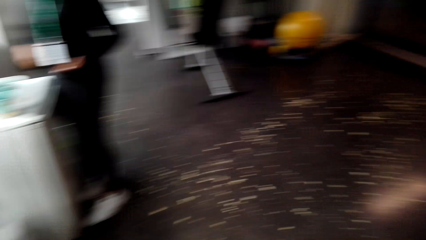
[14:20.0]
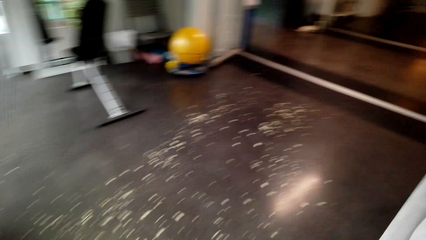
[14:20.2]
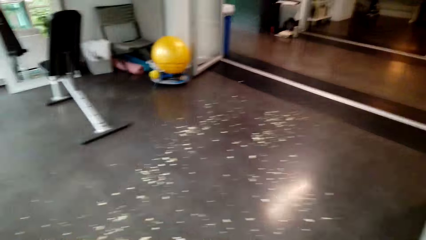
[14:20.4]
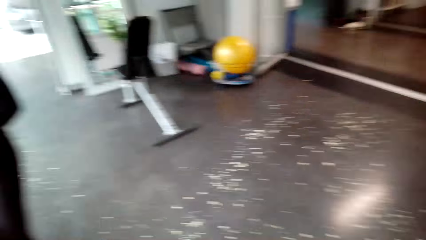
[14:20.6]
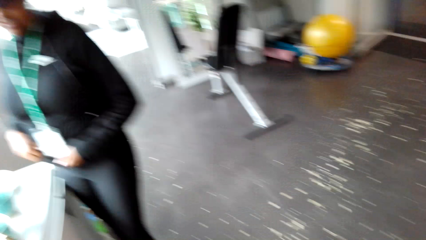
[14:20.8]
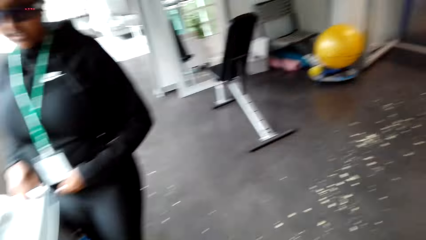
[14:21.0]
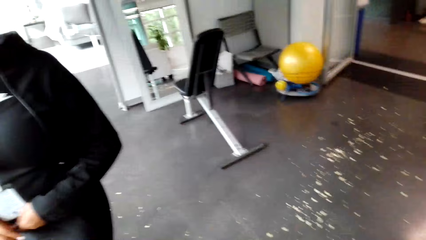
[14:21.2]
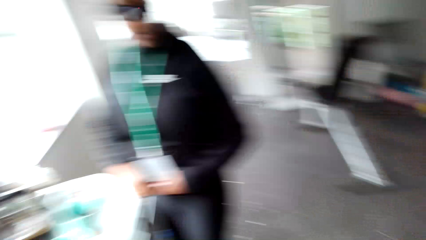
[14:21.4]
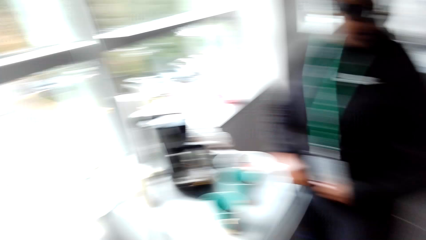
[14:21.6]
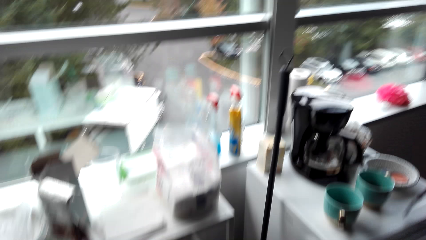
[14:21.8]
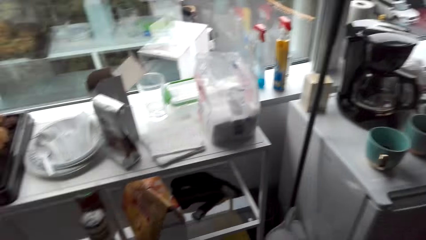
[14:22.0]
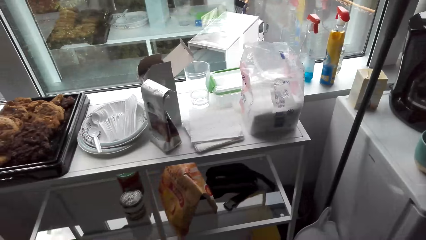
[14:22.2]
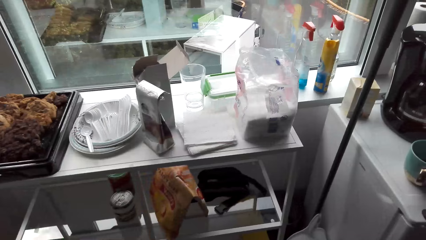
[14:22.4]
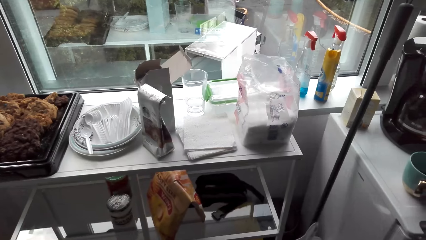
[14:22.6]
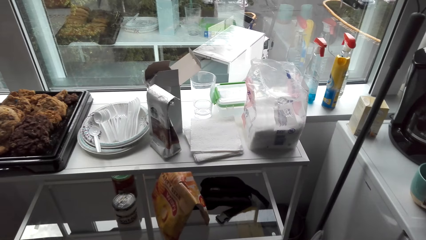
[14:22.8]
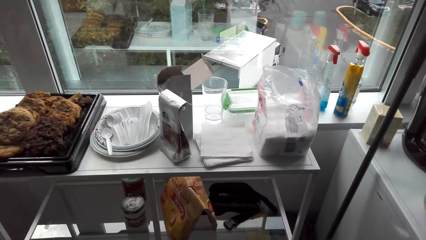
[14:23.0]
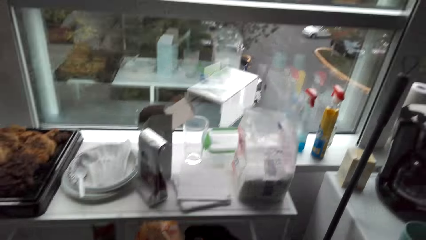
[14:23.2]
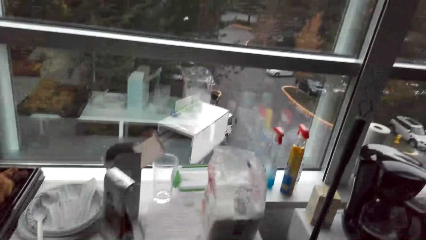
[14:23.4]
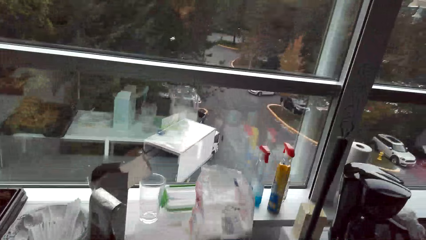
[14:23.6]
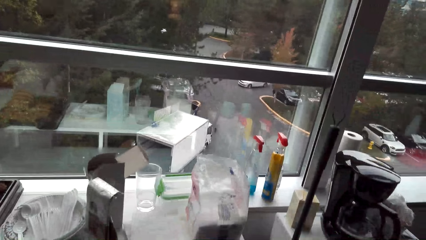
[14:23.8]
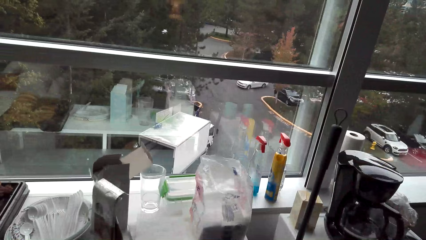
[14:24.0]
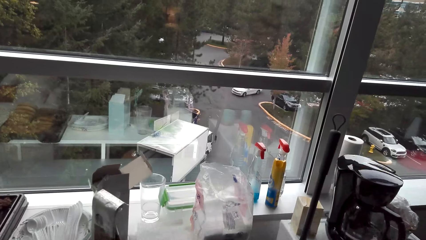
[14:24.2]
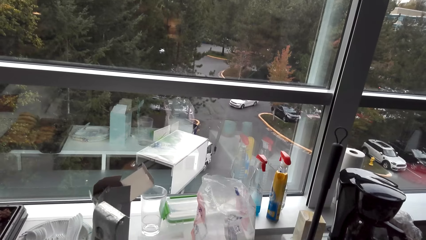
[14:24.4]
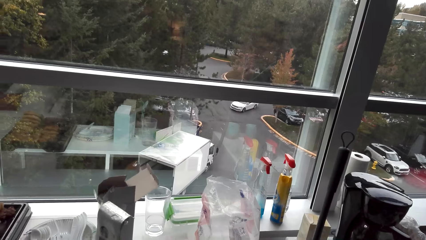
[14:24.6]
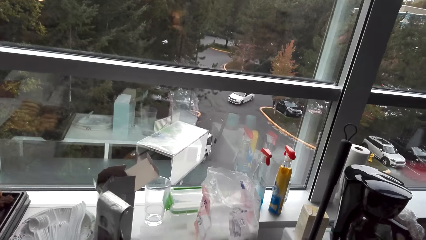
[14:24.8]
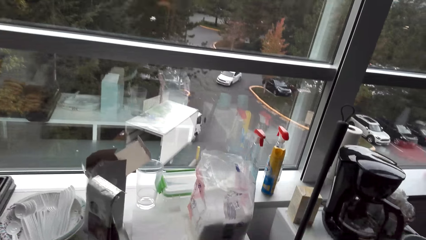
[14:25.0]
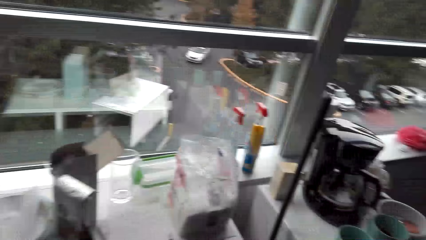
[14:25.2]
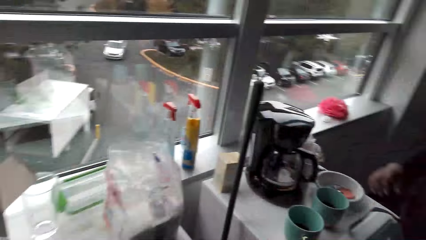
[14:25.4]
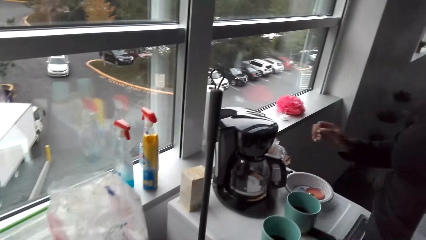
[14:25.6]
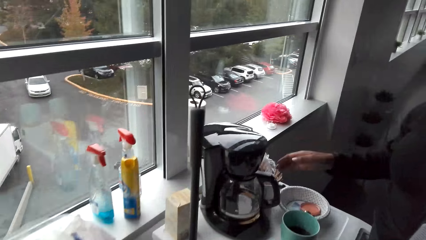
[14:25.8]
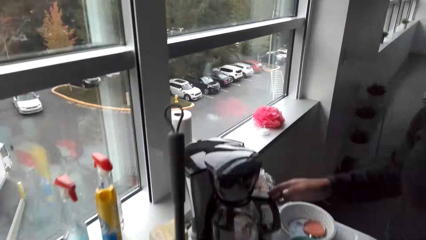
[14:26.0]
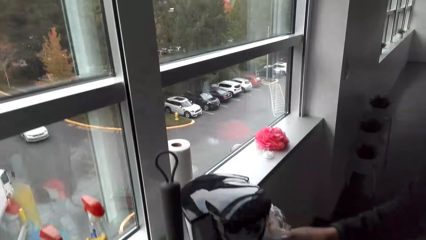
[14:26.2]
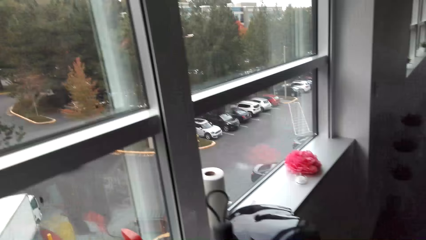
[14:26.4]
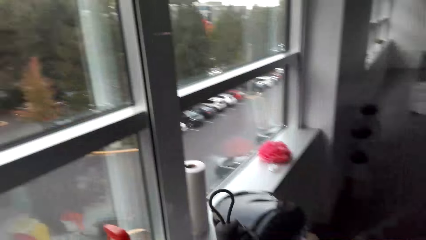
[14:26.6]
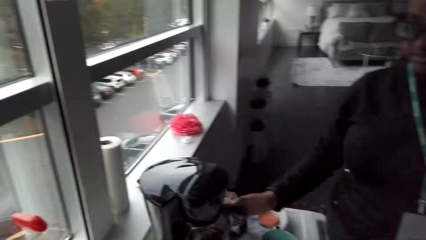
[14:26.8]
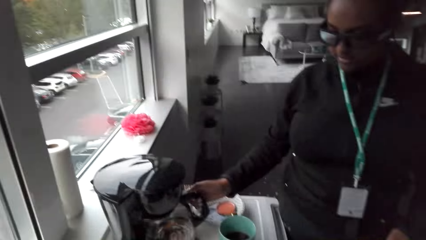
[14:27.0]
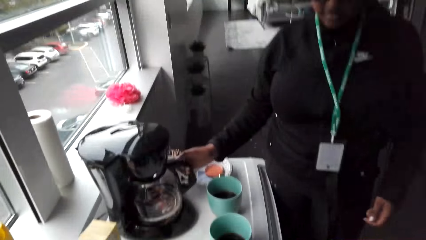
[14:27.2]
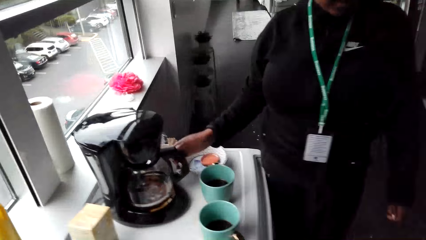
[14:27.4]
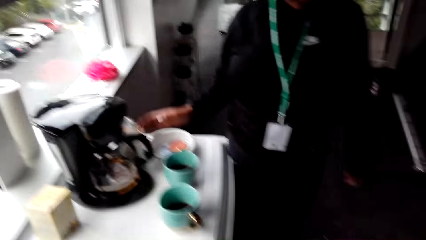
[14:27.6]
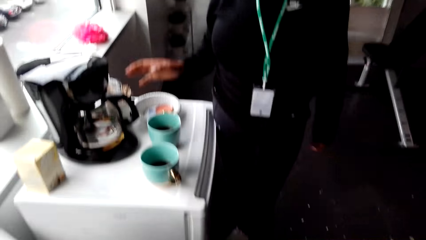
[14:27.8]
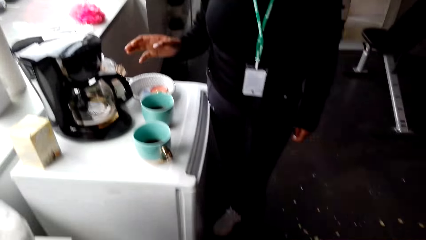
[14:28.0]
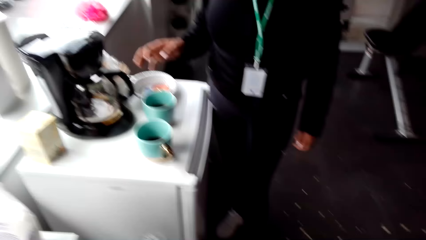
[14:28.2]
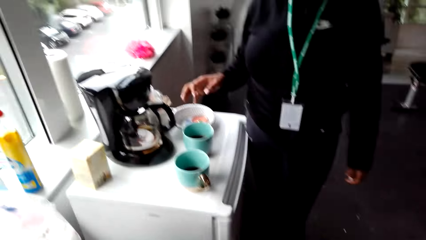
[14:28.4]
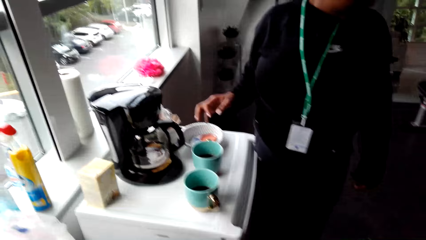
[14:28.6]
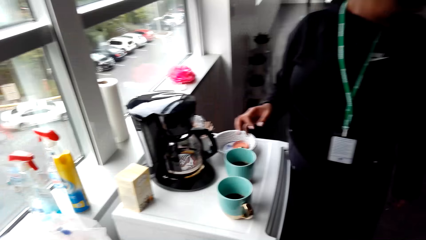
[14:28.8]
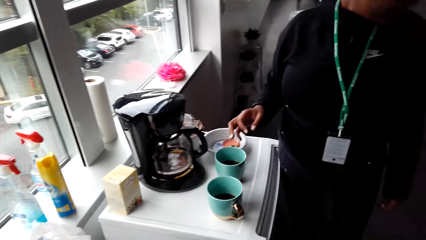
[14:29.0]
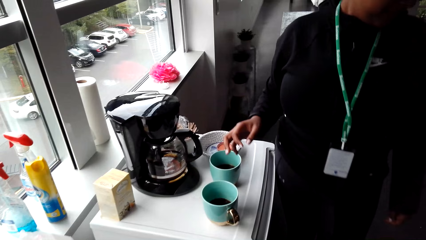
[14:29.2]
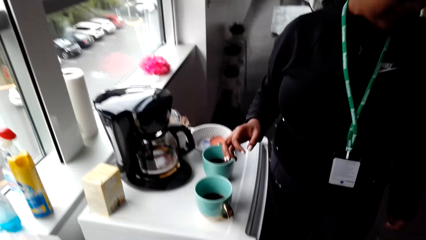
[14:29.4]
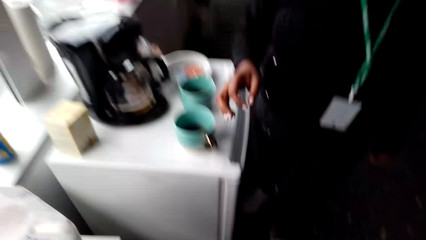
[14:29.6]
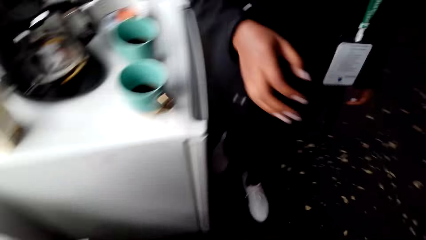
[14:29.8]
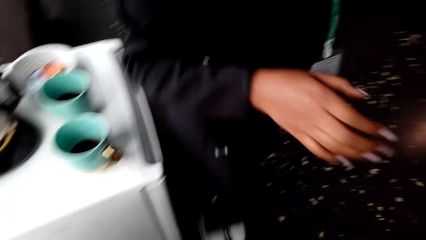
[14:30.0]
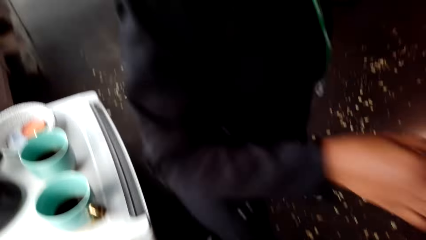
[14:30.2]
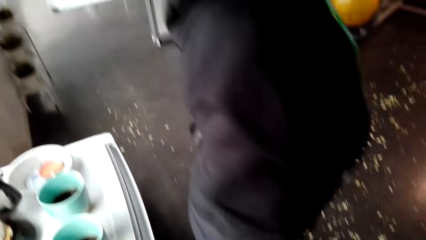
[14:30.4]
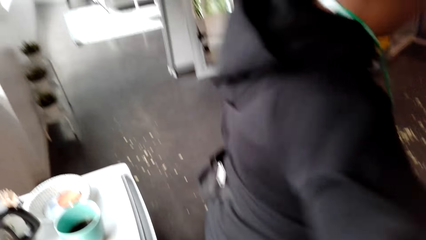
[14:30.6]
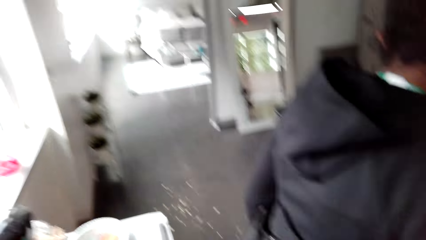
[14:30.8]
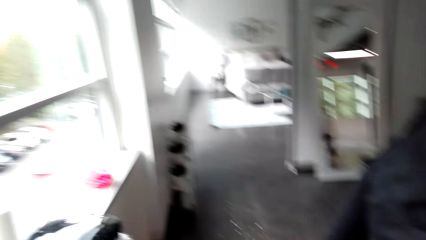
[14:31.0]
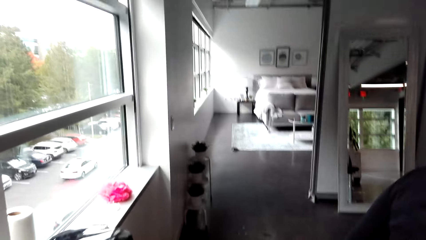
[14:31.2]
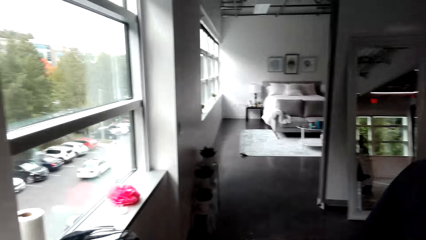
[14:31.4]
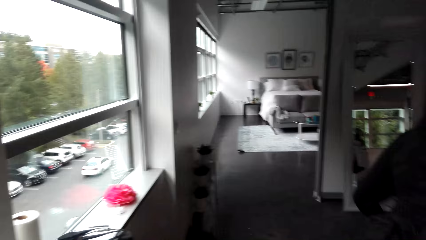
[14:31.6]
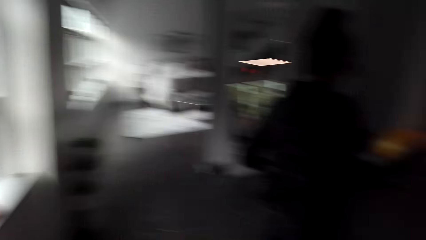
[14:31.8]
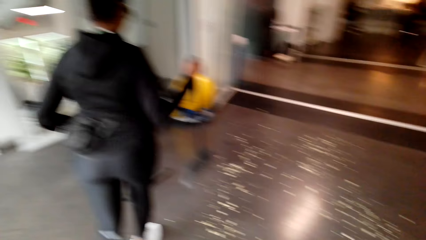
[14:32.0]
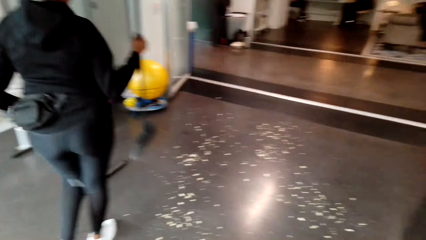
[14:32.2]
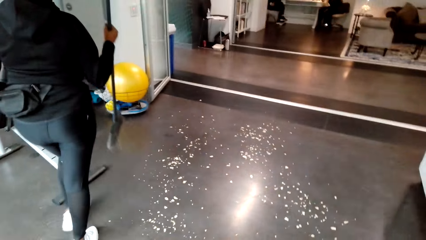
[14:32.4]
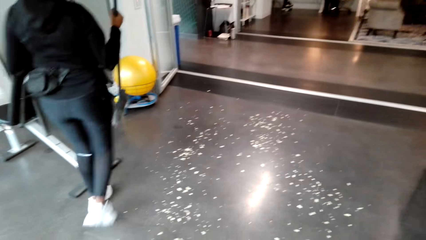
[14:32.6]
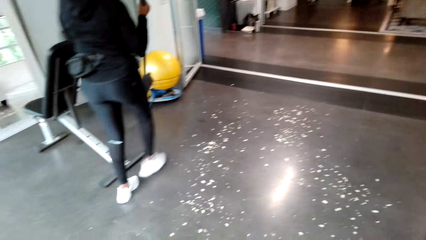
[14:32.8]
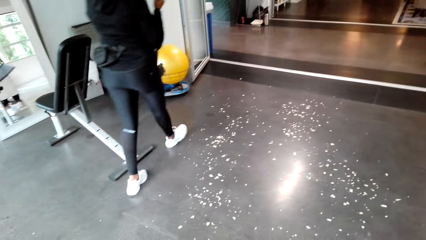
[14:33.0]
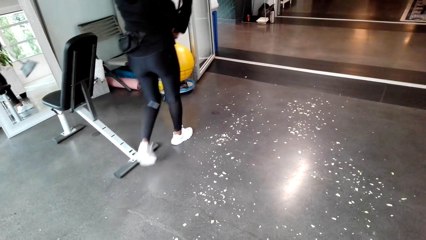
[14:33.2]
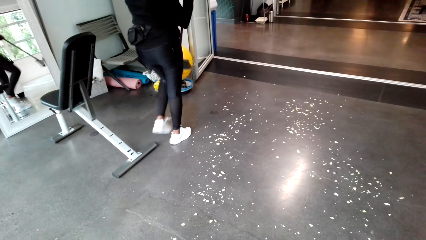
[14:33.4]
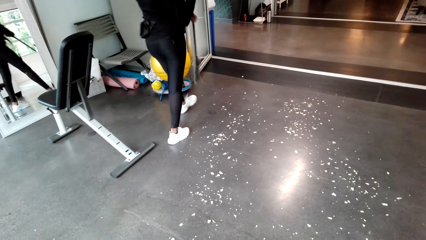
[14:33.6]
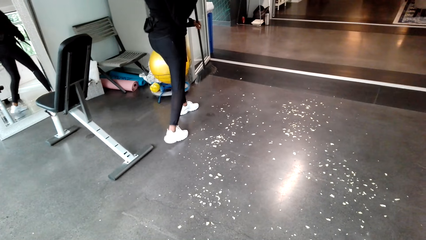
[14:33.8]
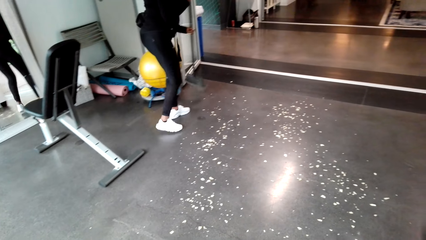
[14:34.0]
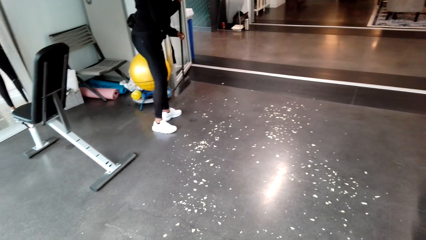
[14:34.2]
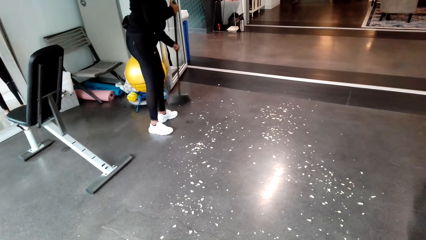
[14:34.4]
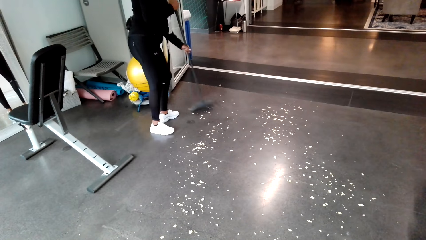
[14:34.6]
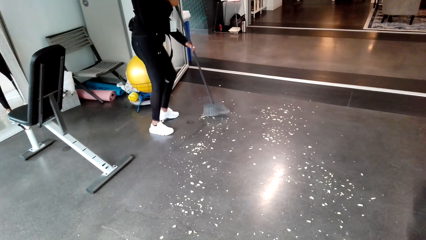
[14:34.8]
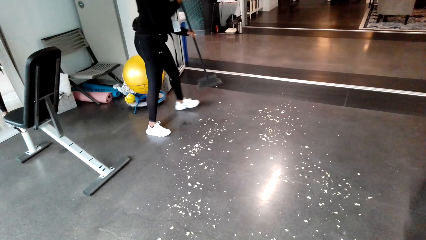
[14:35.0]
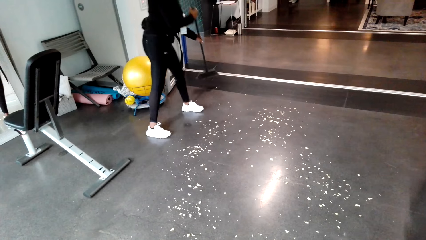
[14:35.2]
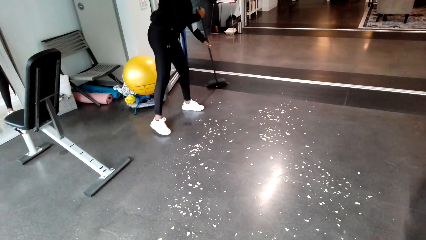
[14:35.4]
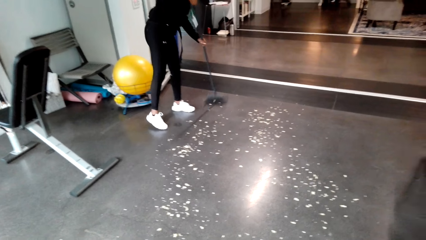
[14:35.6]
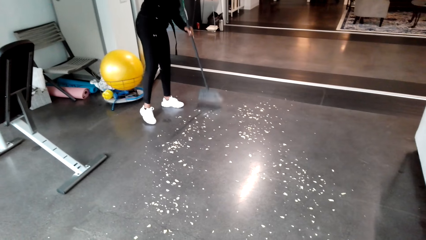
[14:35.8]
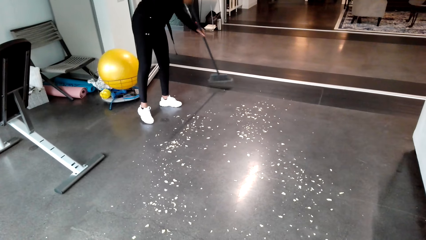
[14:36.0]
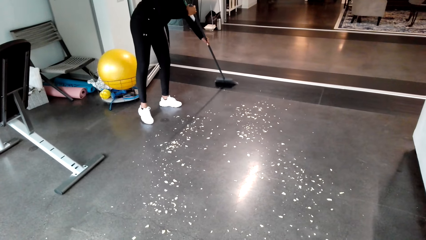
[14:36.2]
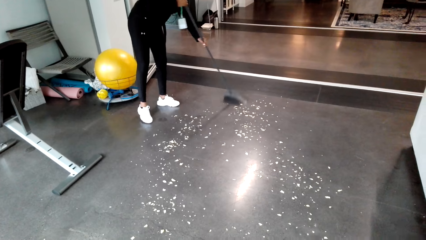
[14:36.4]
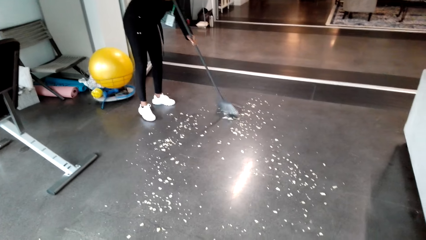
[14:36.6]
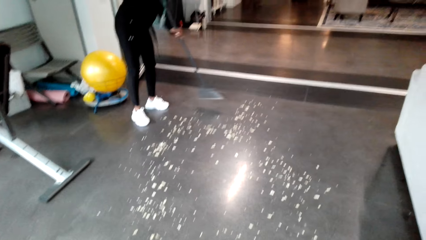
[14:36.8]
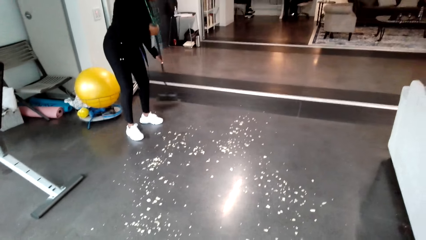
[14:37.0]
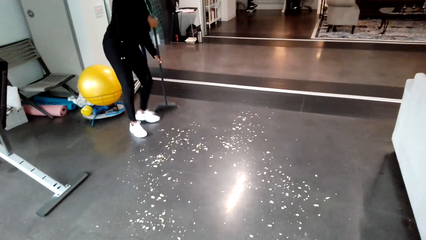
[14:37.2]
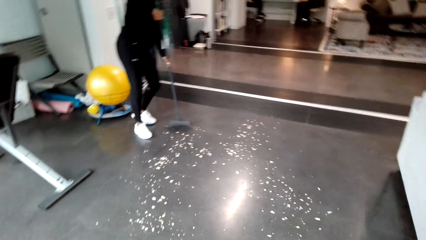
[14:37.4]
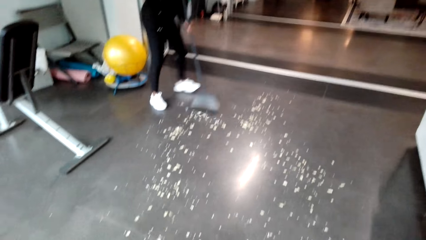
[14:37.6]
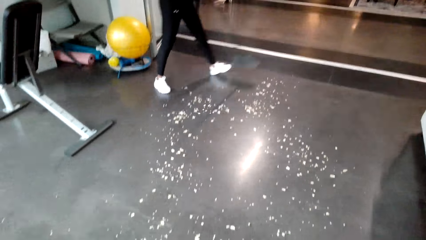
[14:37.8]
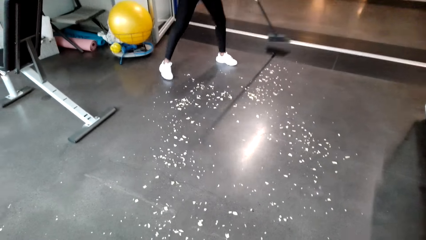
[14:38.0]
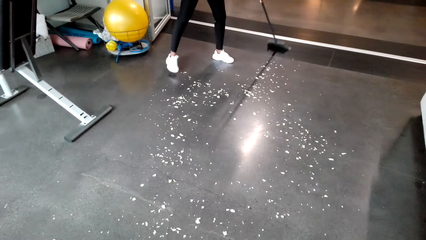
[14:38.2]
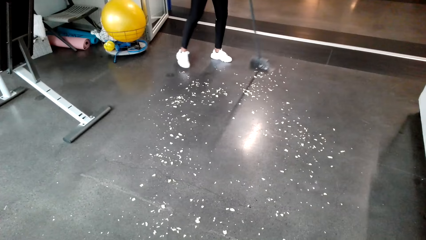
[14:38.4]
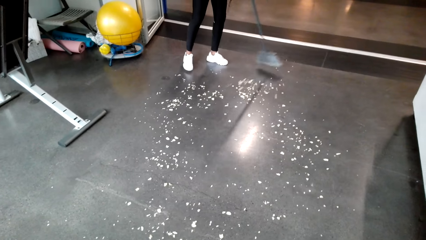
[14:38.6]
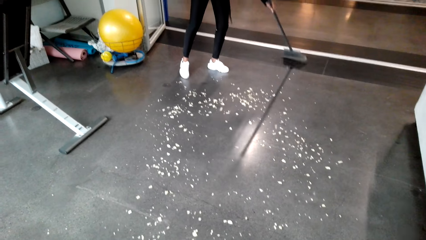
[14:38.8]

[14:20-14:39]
A woman sweeps the floor.
